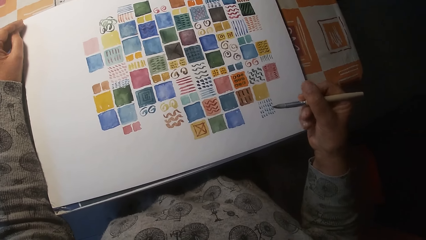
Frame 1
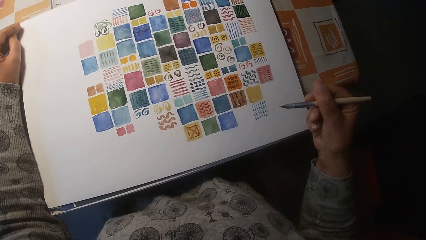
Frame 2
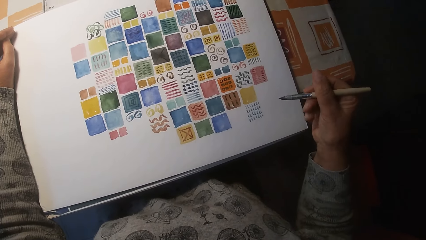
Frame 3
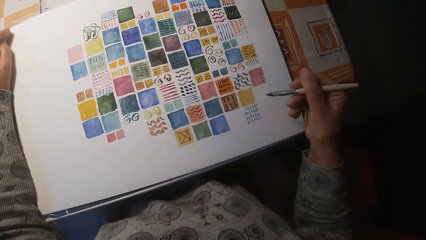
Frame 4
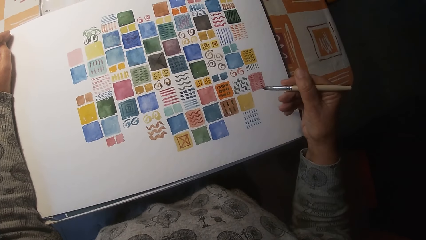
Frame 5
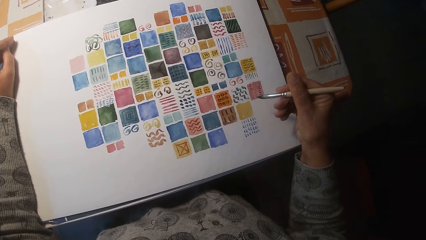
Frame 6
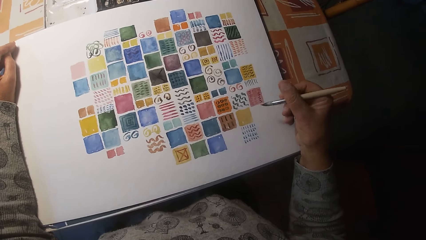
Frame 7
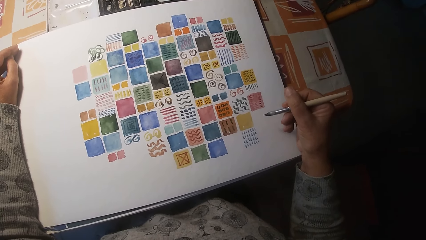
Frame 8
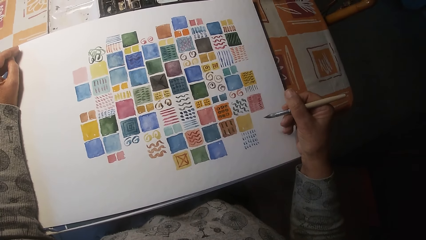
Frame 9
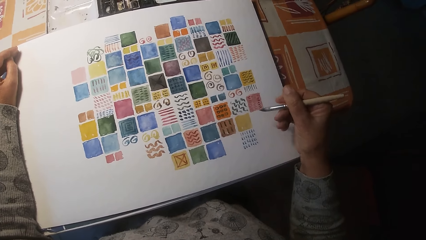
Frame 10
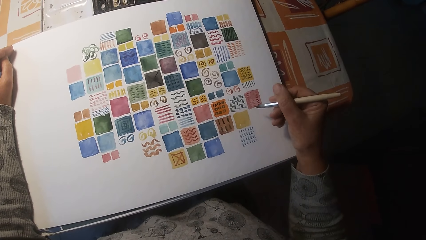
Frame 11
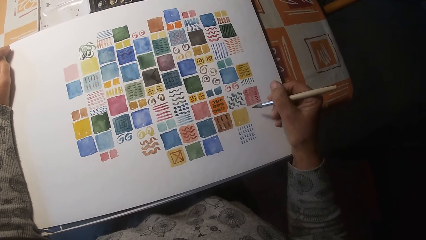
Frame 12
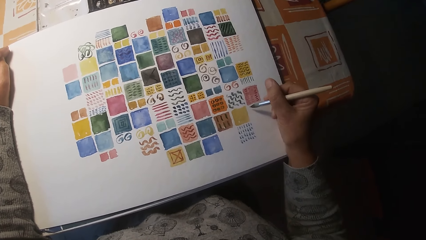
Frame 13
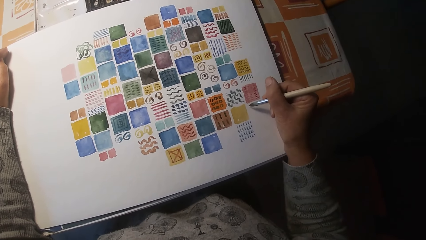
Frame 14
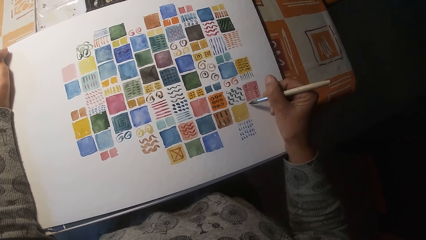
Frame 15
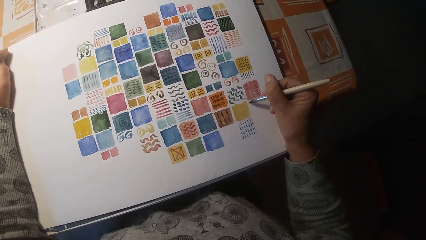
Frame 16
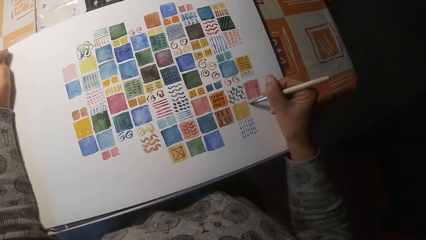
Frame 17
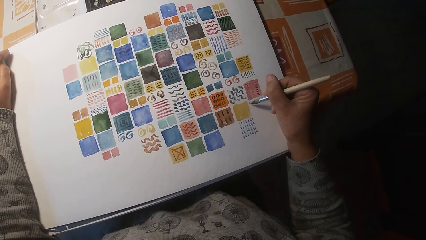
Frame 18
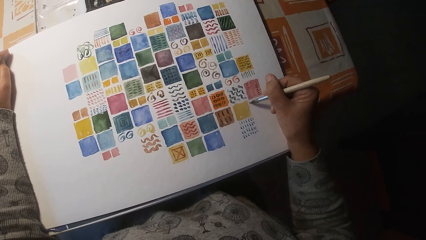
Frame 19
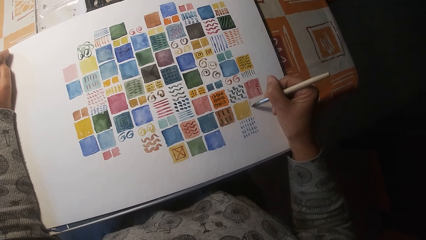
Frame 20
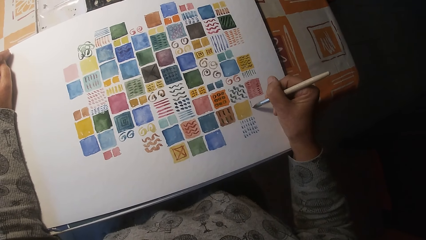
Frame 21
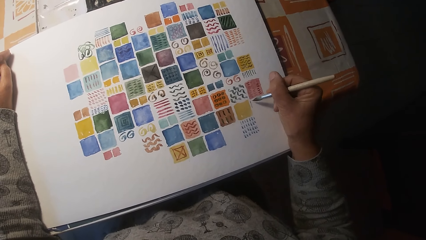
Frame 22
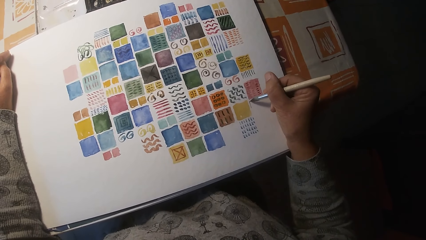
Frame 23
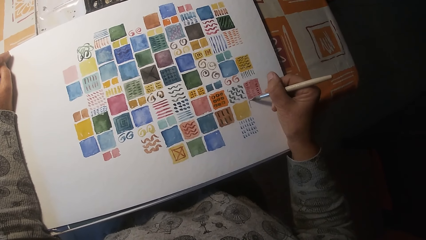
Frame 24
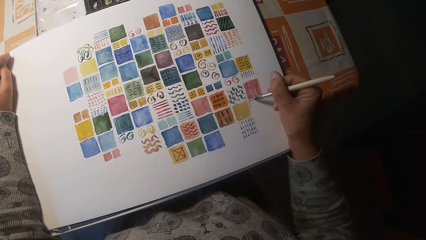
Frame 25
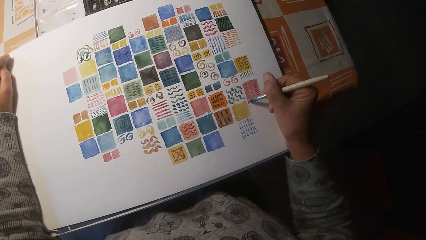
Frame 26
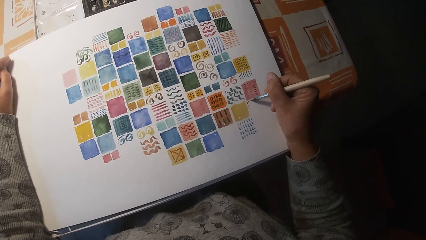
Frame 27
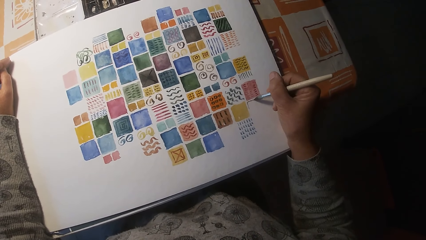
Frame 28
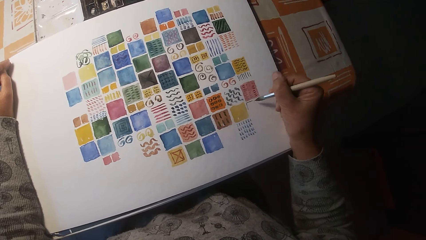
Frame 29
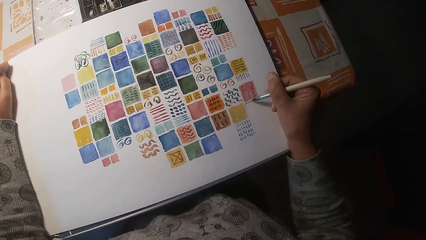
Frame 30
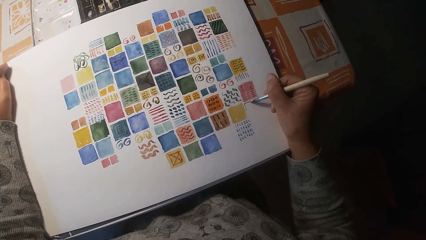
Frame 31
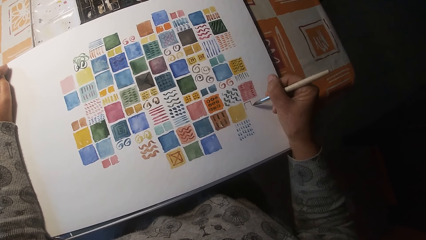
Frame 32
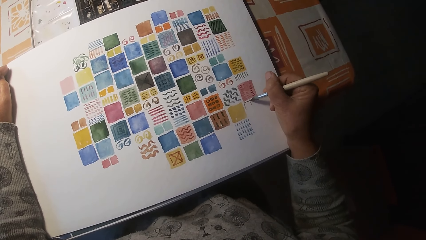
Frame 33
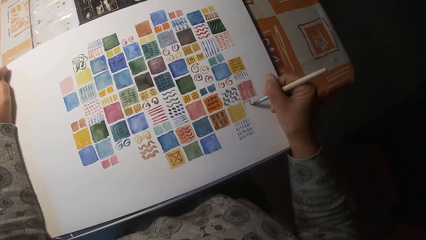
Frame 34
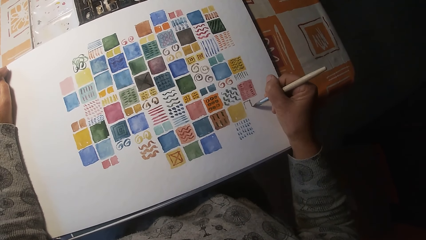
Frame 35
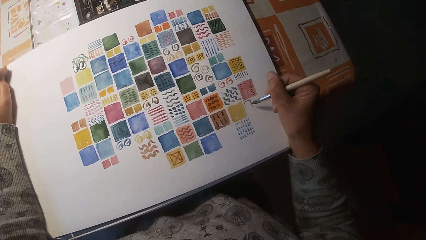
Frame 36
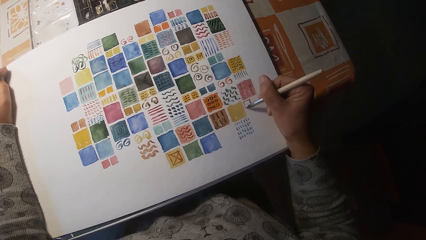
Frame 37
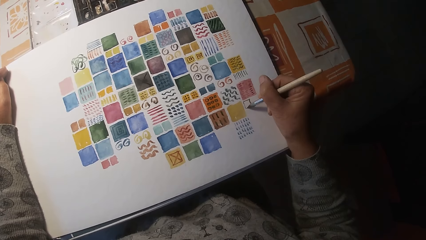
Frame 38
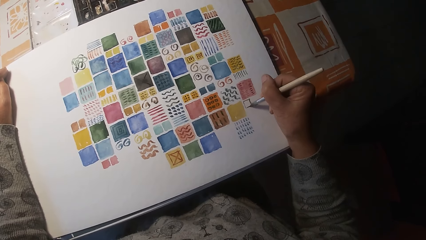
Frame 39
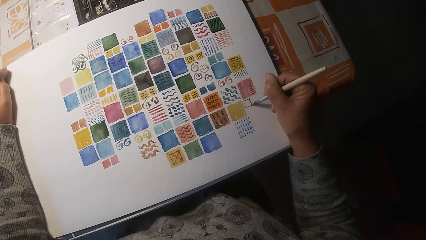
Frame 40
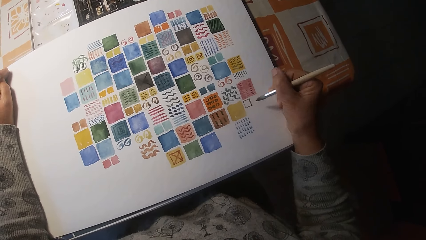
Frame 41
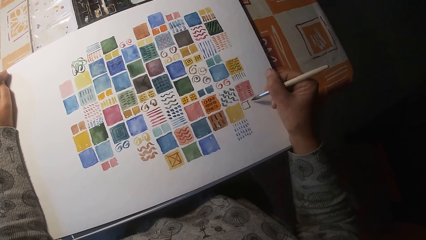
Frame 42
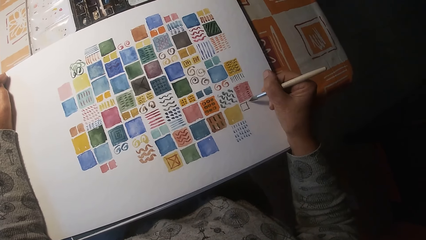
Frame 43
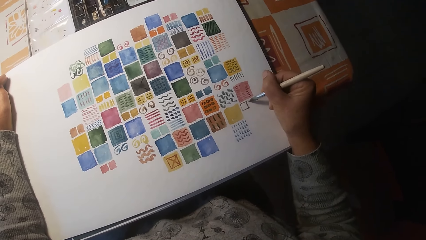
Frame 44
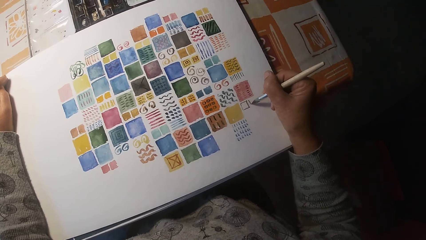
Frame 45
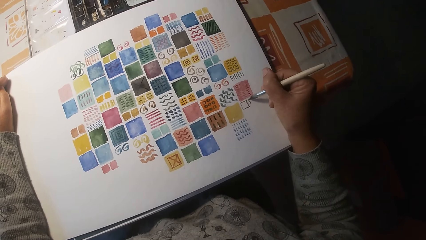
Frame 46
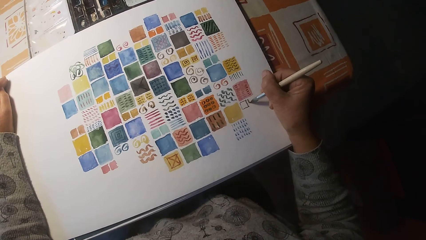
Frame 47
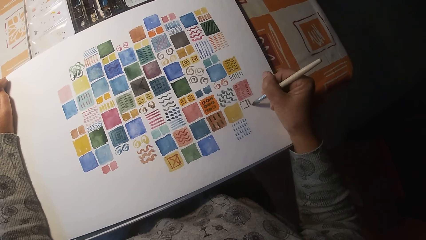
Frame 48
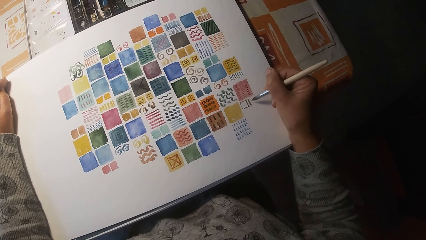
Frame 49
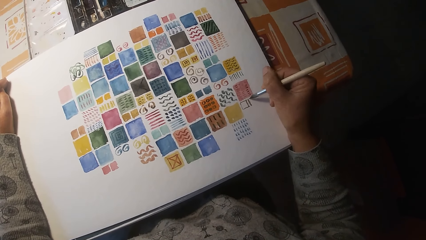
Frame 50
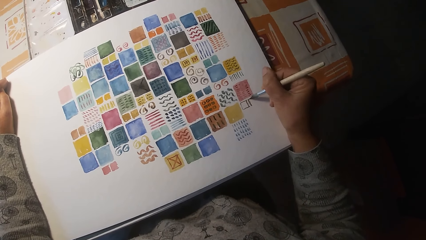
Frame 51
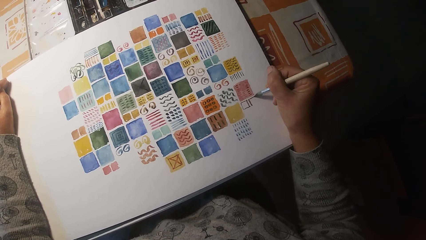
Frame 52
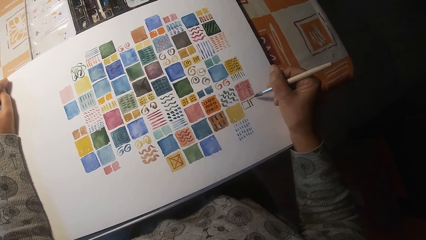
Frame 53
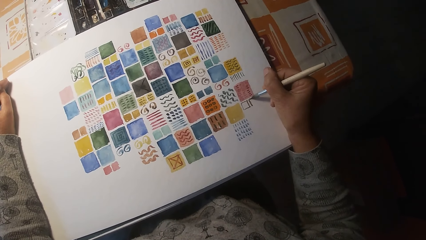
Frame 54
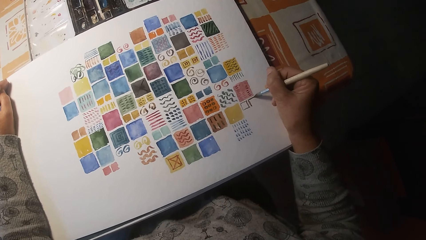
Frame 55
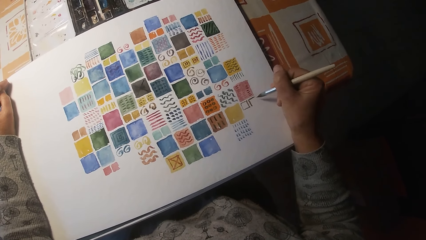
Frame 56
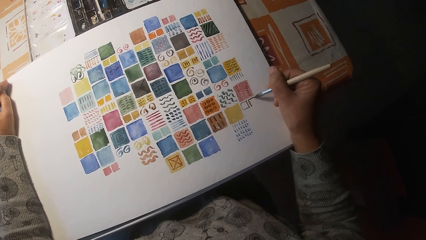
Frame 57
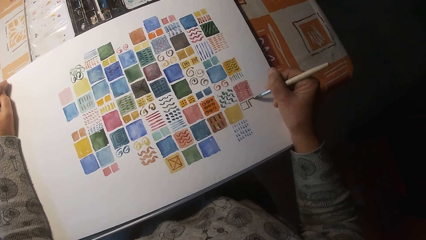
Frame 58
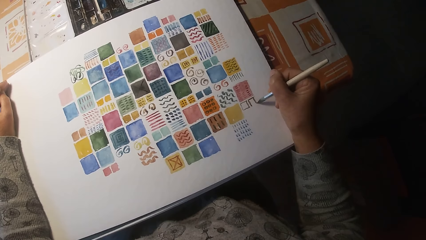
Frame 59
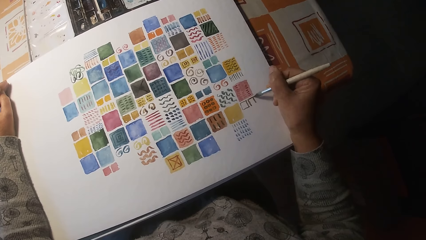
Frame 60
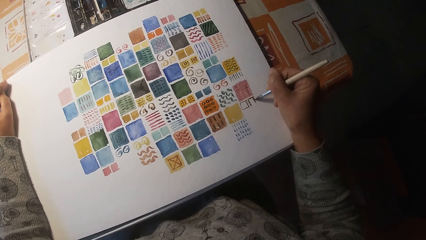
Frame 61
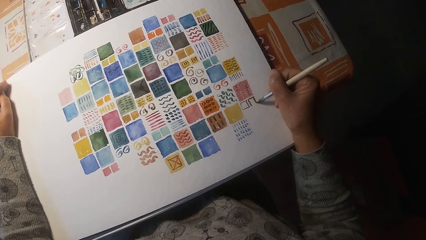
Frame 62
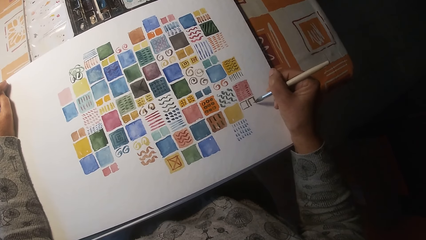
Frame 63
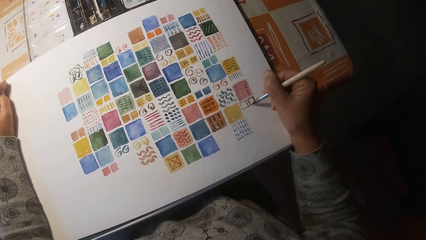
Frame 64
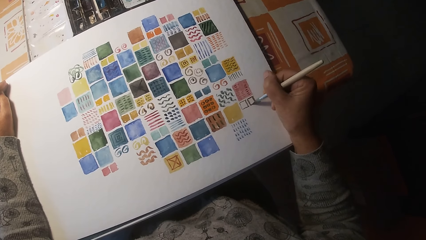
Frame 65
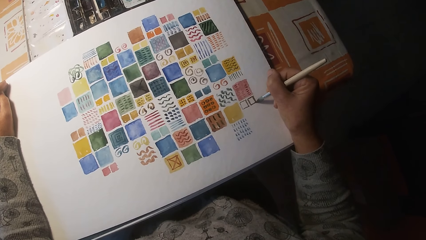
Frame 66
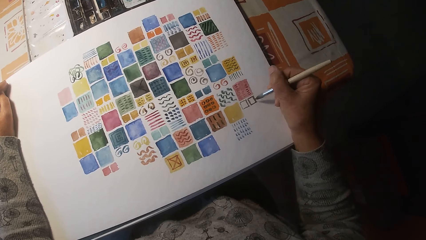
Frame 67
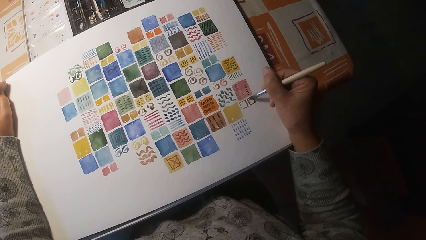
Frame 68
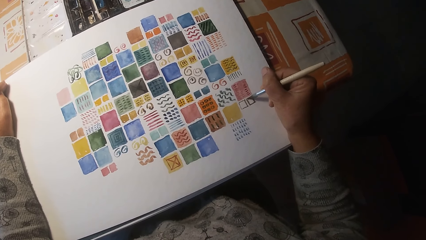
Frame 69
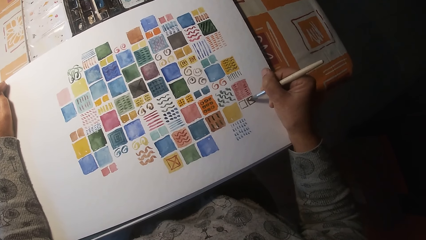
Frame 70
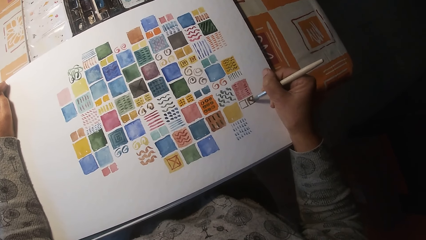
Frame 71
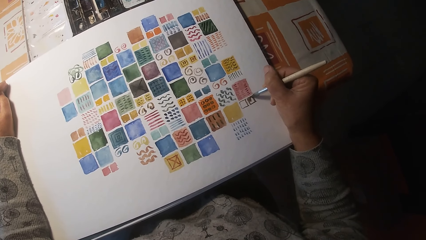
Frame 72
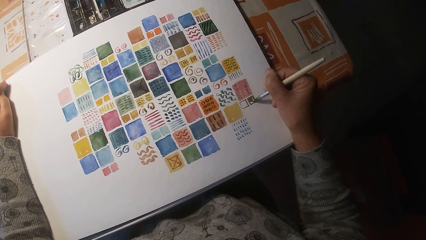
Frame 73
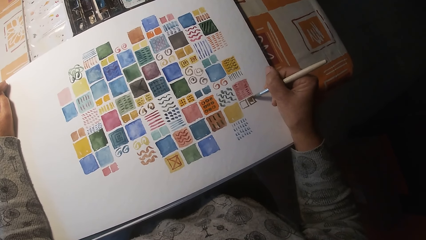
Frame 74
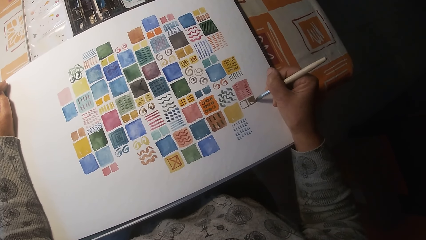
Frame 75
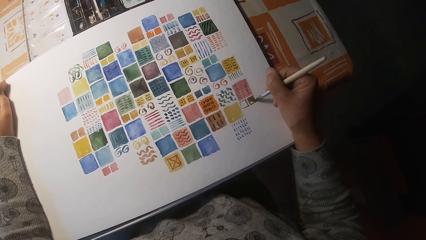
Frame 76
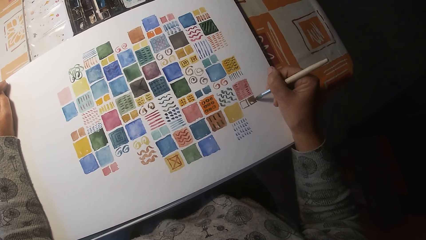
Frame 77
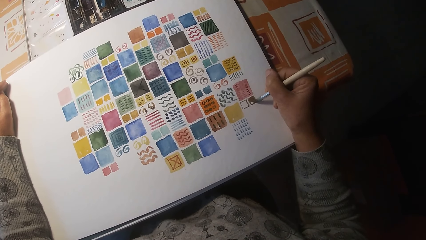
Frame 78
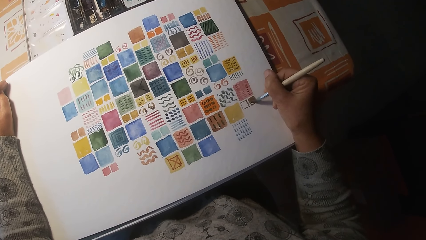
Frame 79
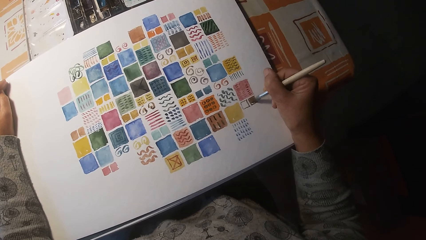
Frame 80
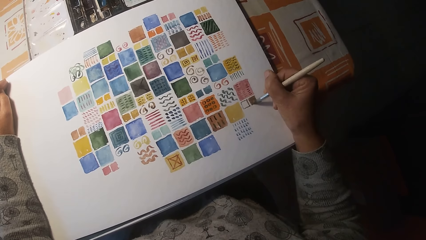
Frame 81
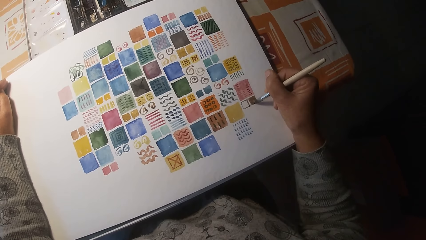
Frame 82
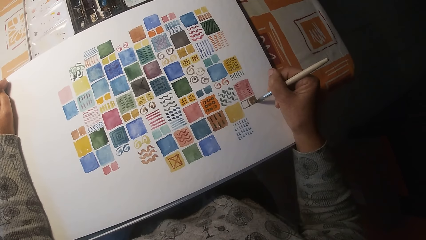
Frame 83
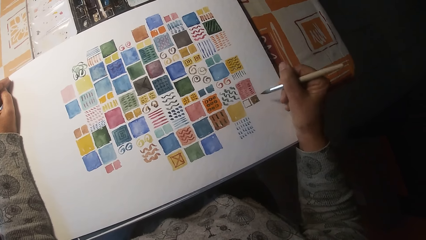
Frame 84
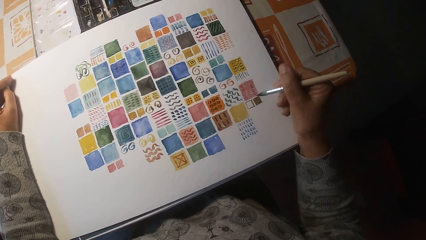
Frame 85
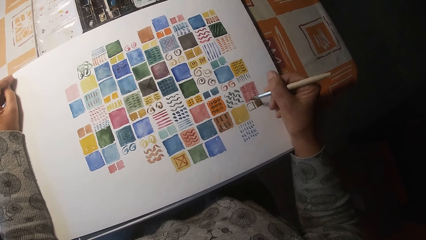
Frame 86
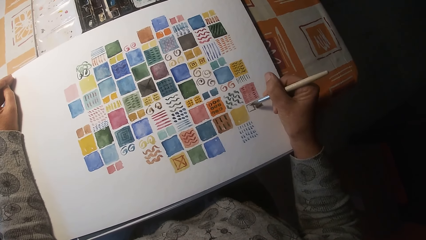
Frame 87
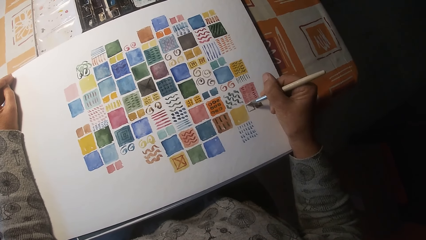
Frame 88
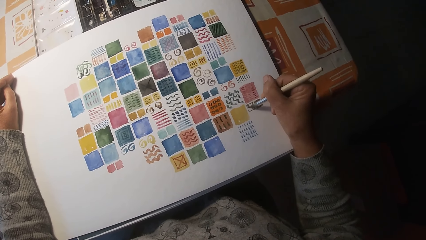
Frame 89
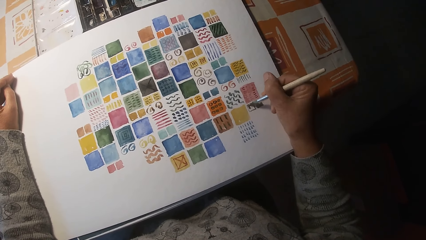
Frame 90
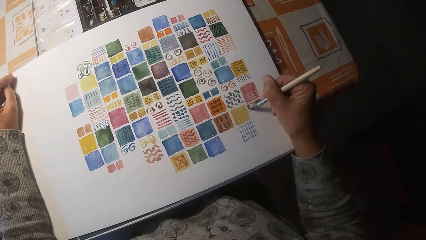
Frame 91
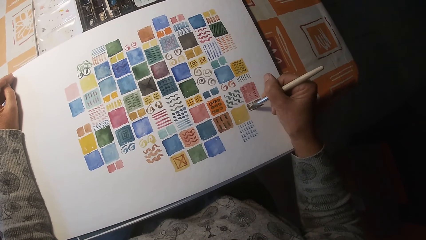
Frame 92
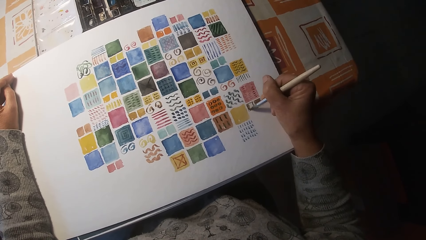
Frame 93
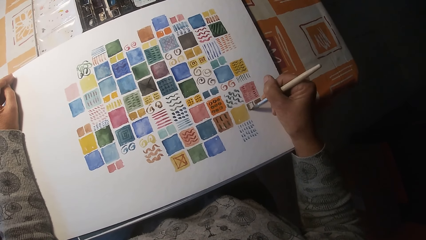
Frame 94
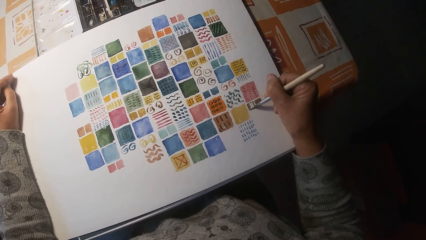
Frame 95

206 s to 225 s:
The camera wearer draws on the paper on the table with the paint brush in his right hand.
